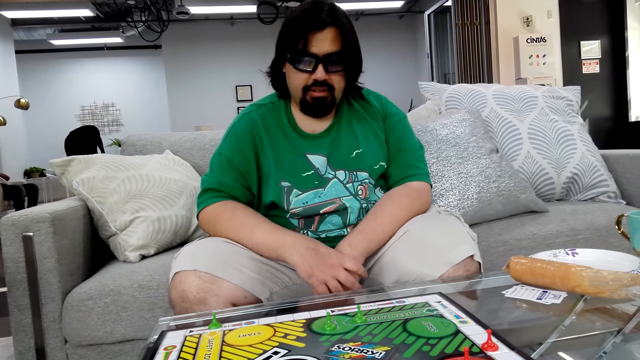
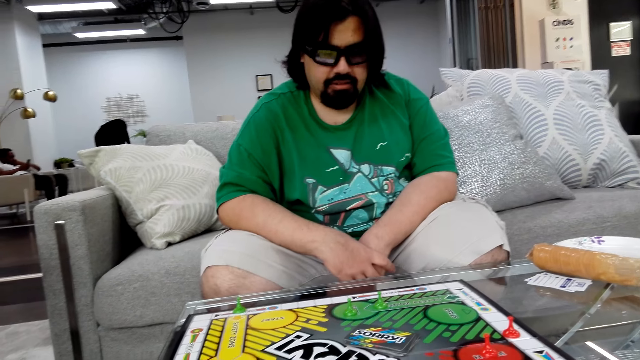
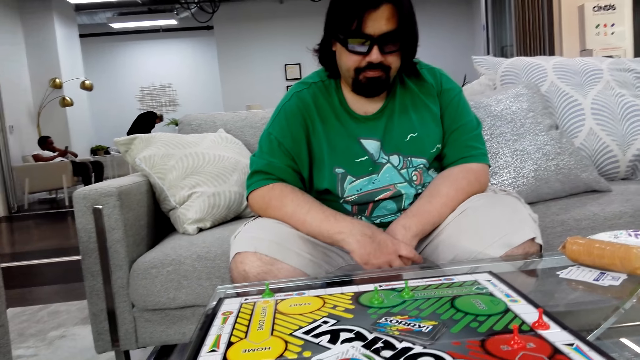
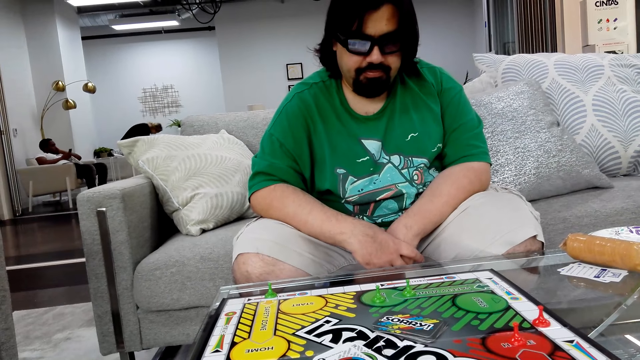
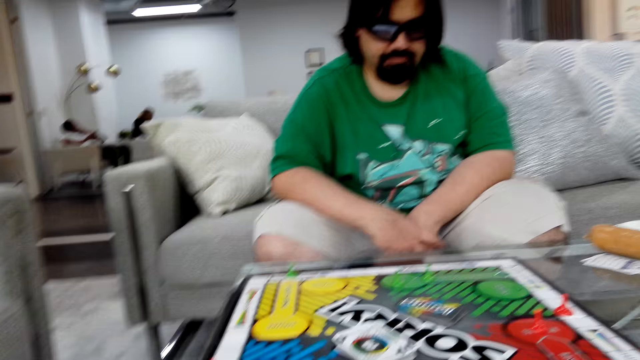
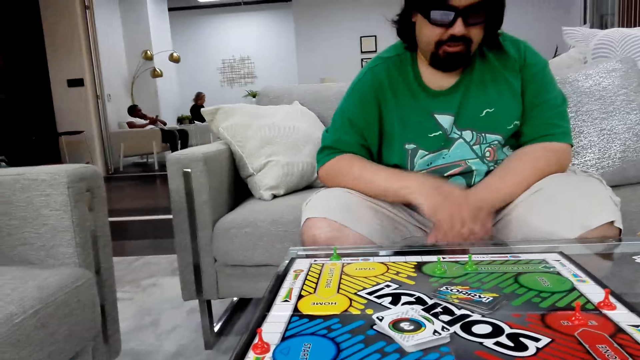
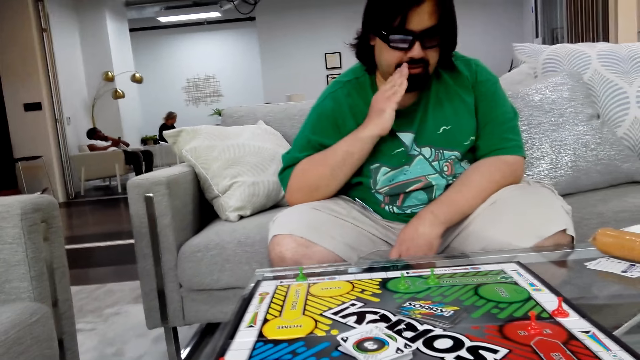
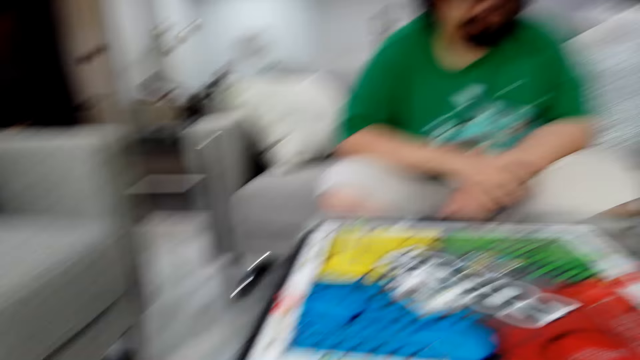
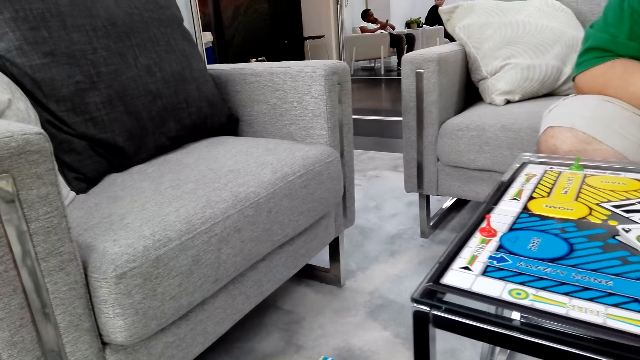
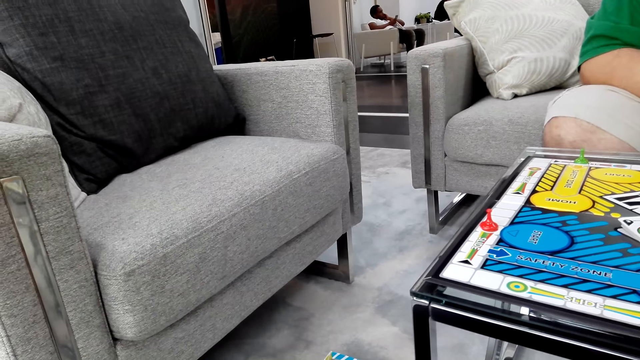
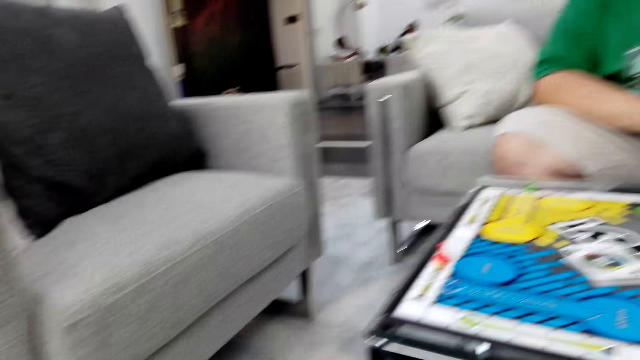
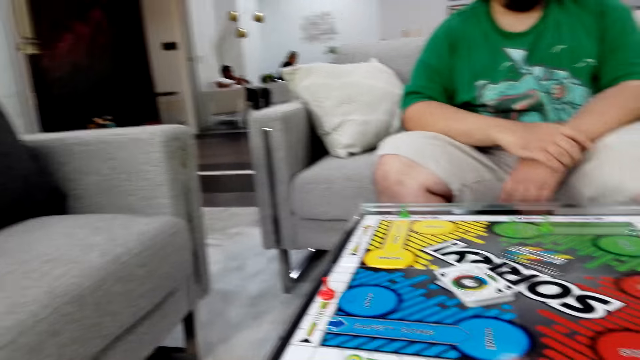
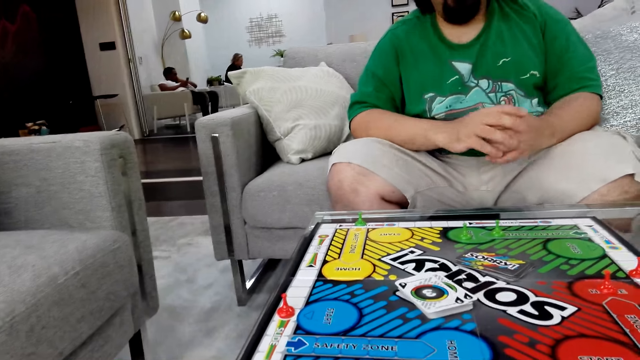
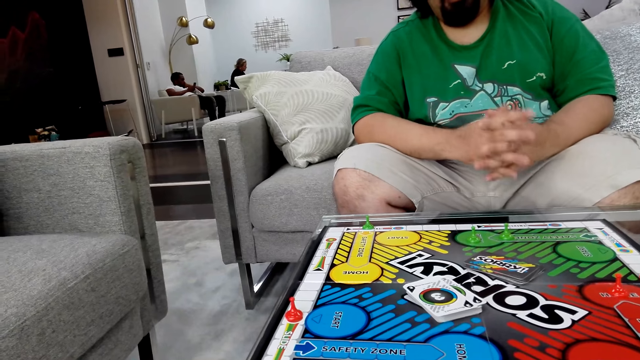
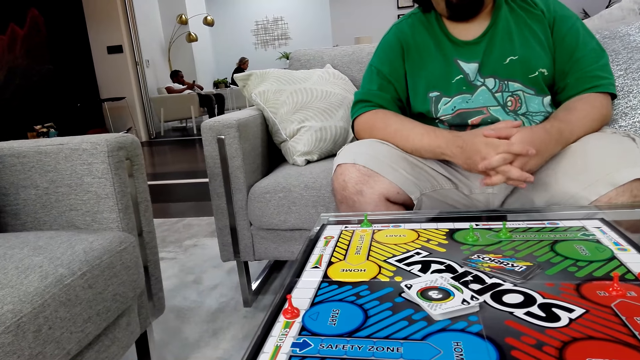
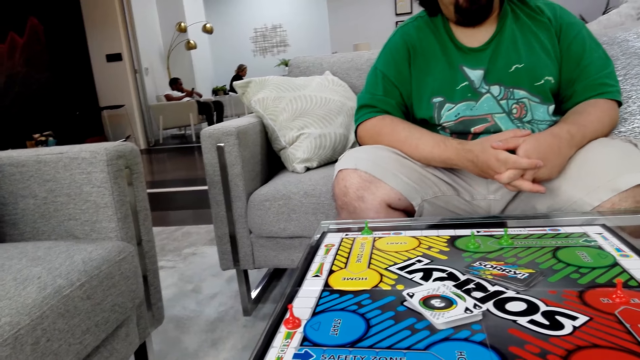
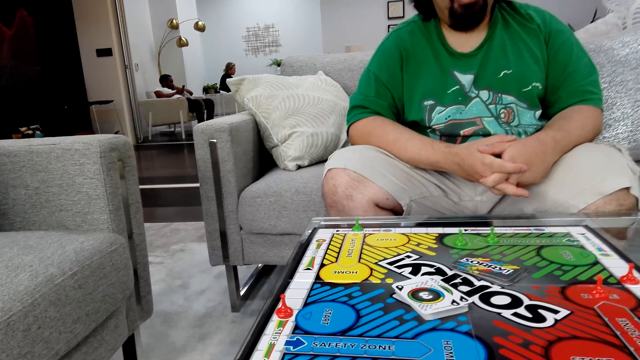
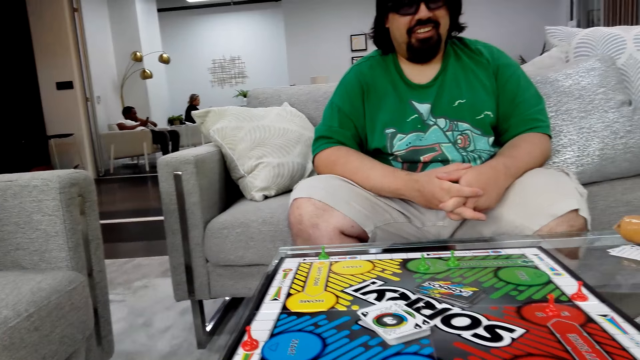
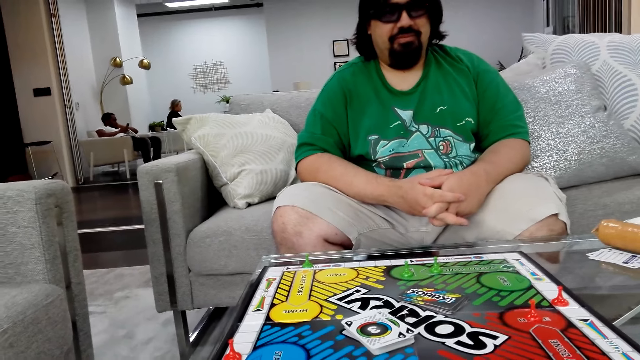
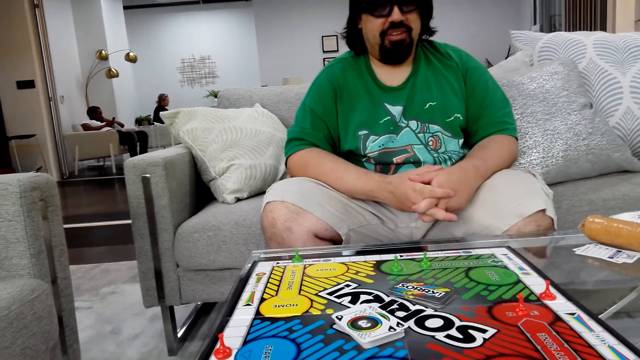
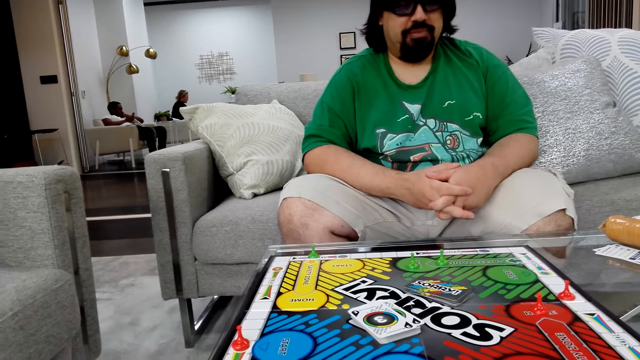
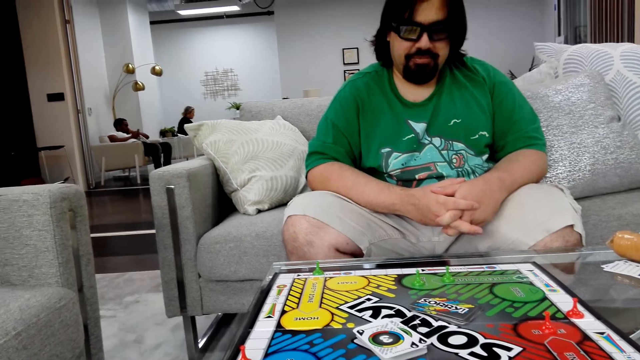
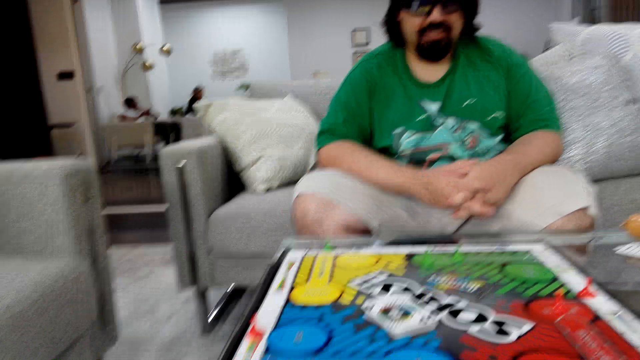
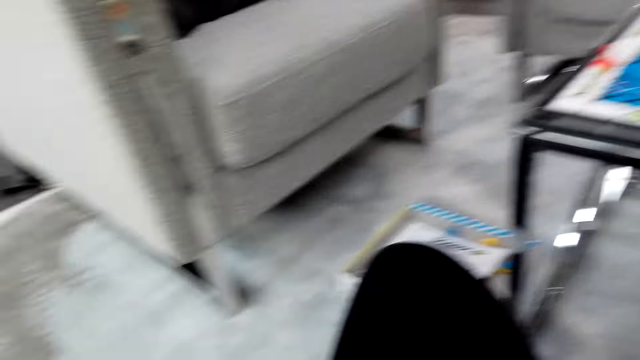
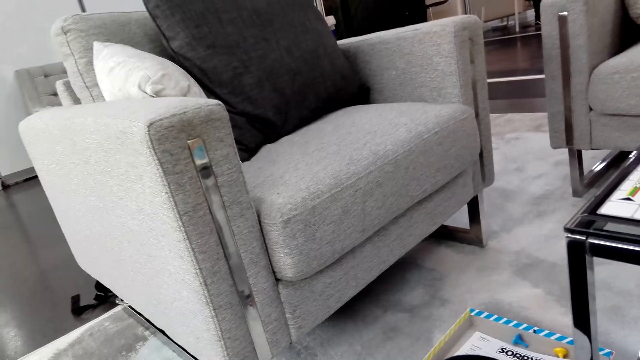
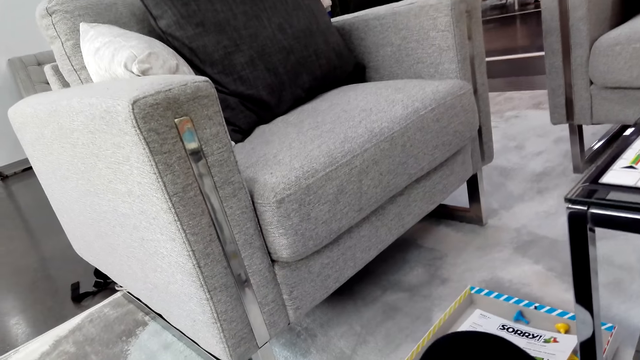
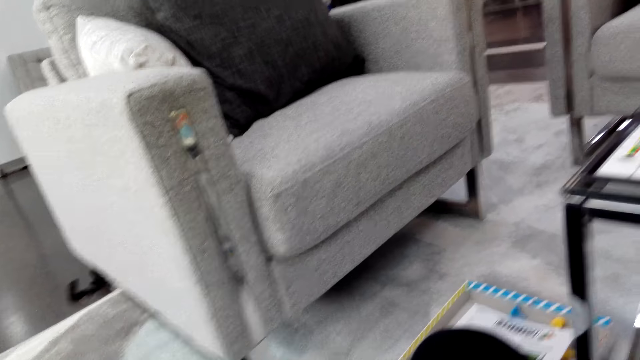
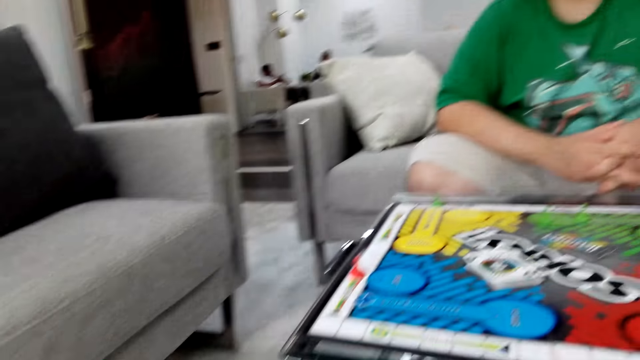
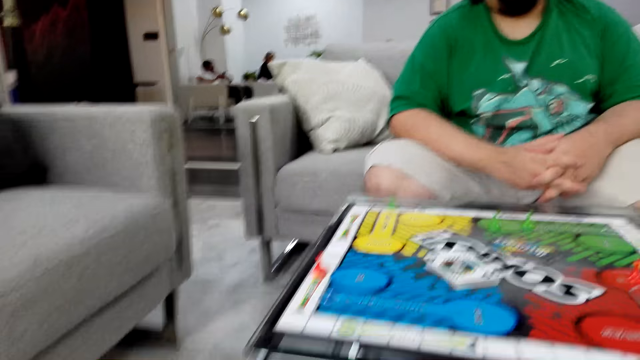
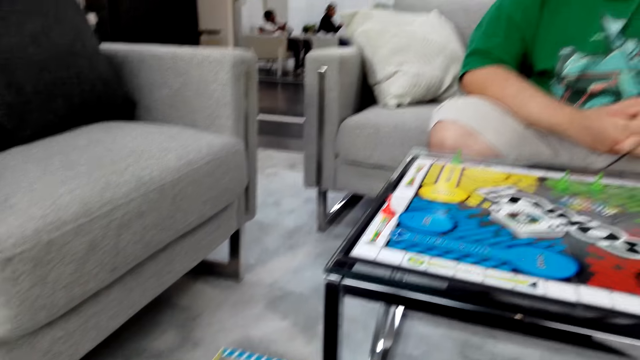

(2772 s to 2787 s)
A man moves his right hand towards the mouth. He holds the other hand with the right hand. The camera wearer talks. The man moves his hands. He talks.

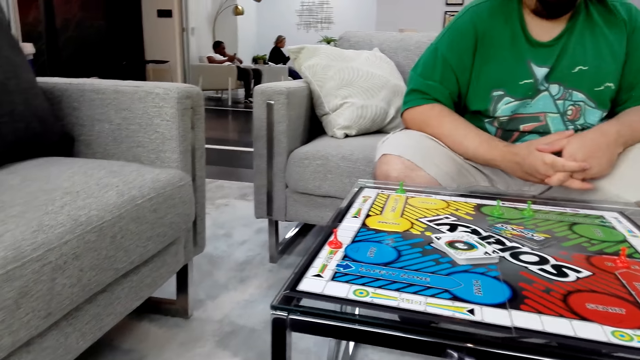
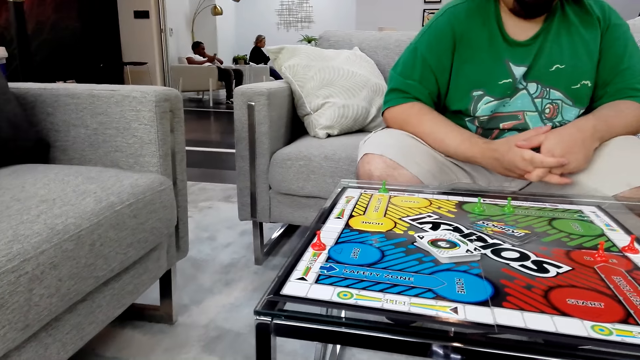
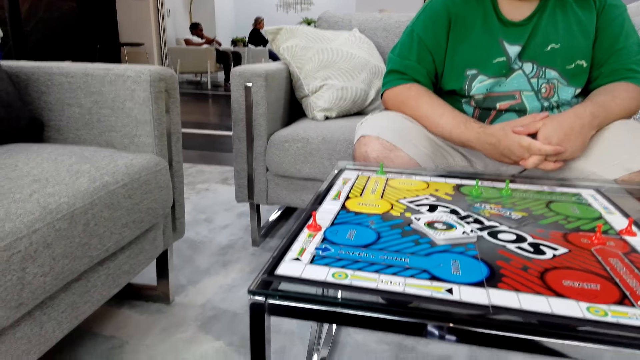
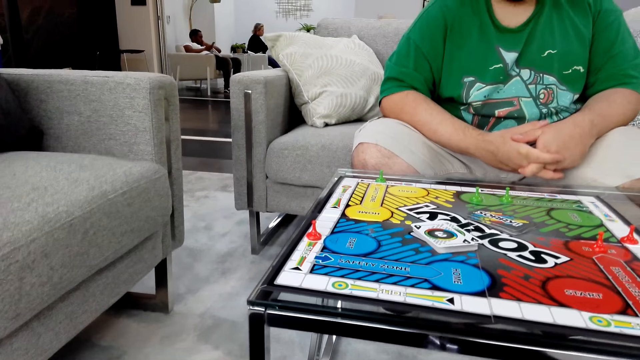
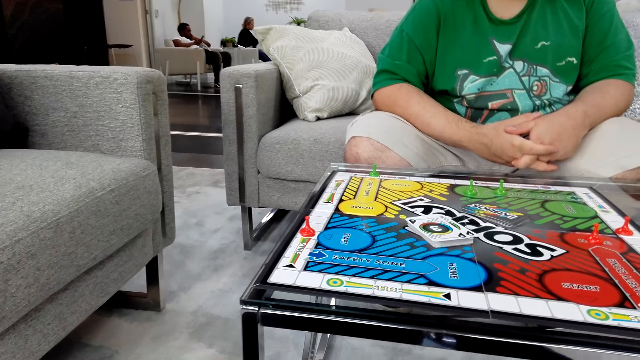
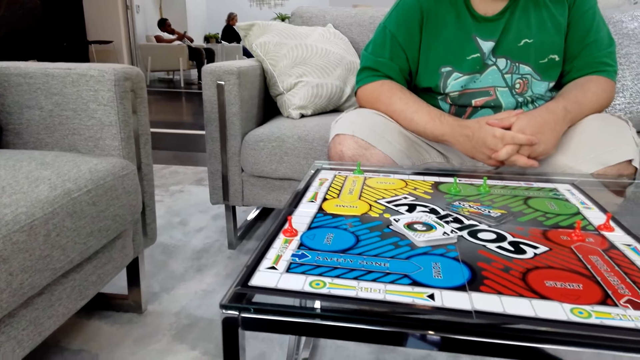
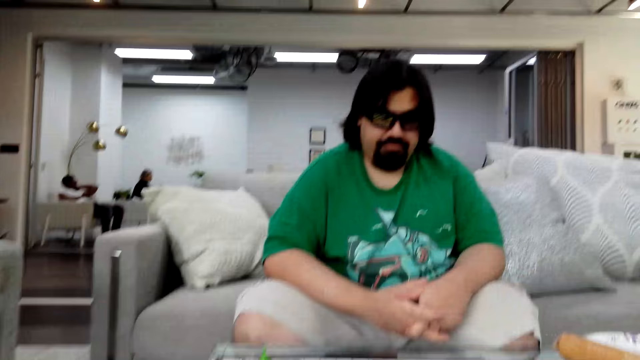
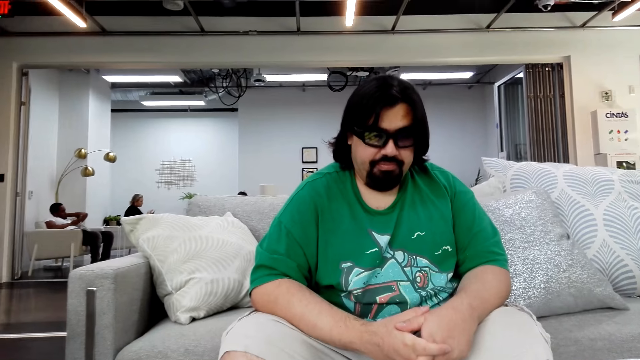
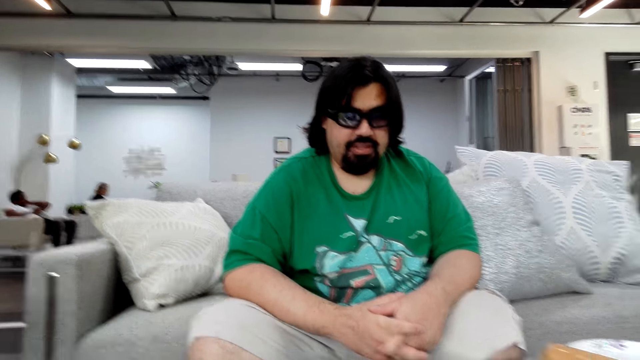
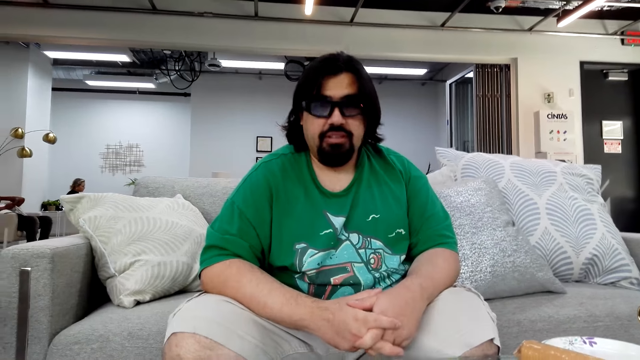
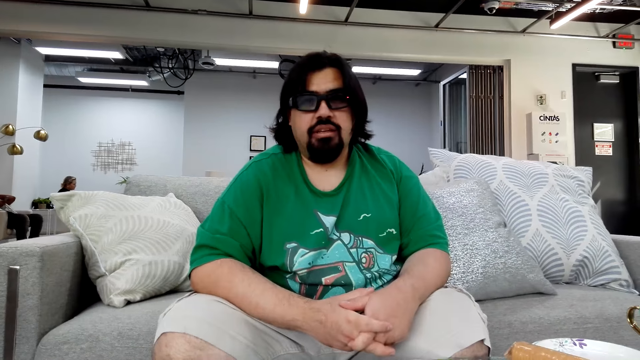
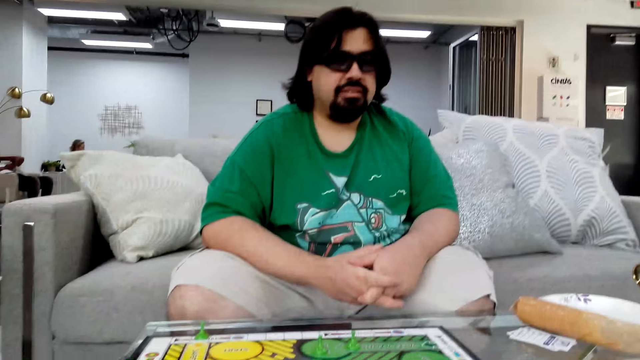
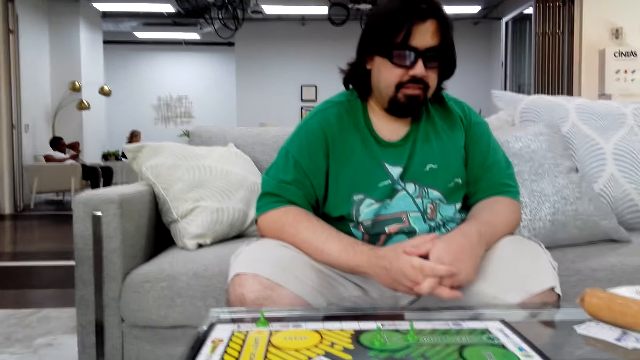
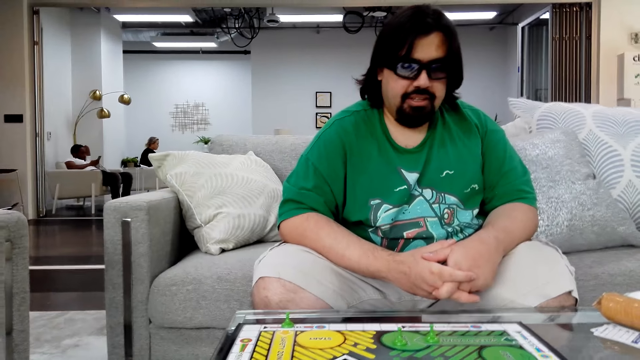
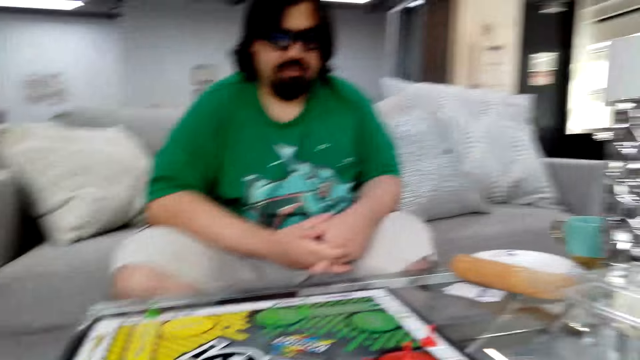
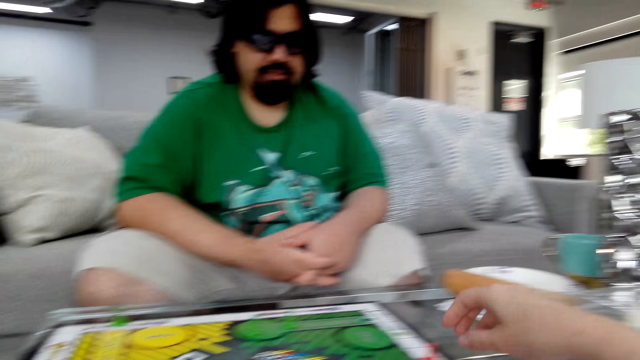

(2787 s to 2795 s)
The camera wearer talks. A man talks. The camera wearer talks.
